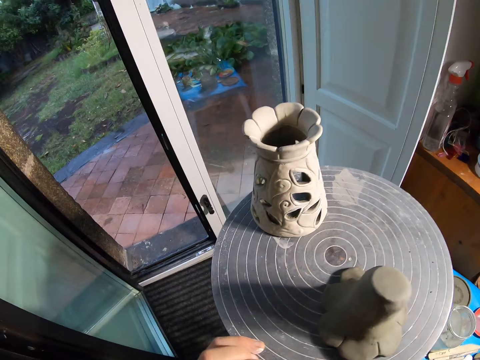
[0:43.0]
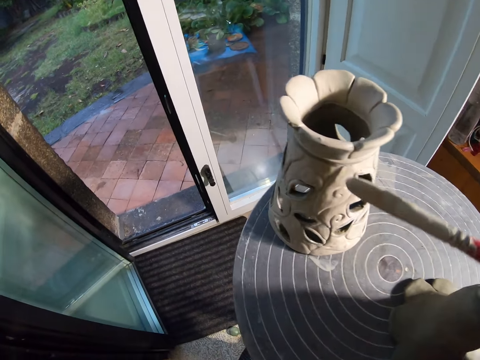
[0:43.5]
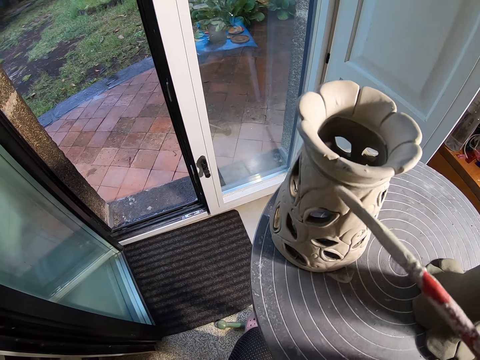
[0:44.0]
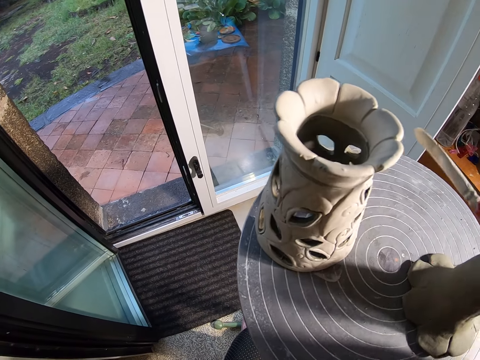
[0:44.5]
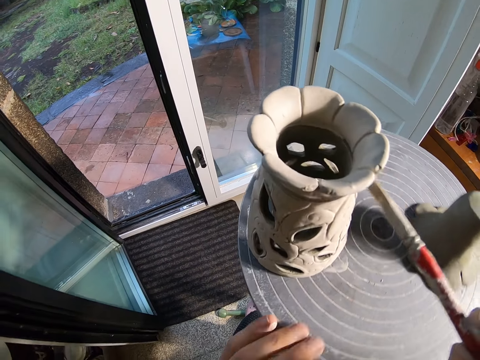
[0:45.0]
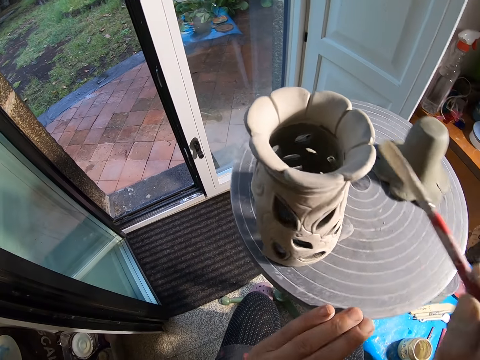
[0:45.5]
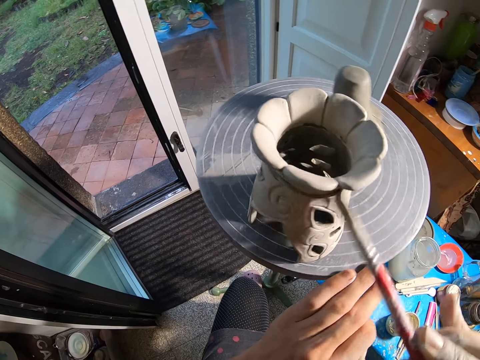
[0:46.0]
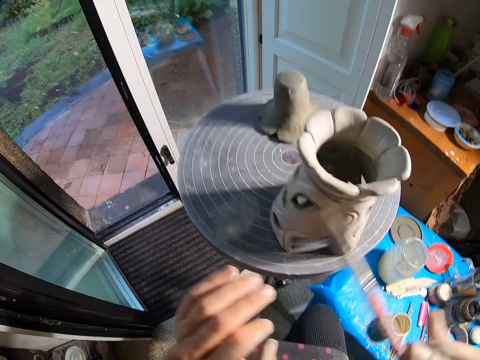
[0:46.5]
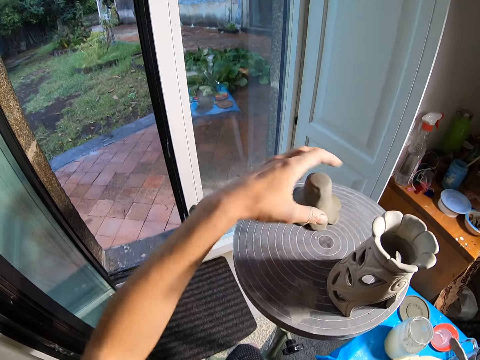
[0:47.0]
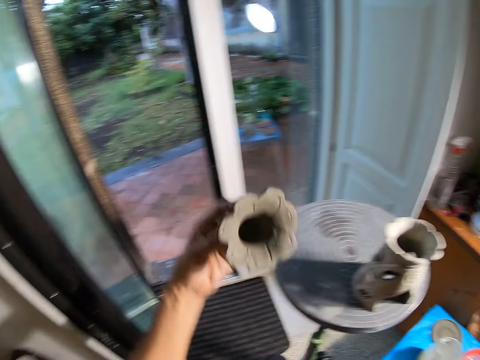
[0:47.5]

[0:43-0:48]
The camera wearer turns the turntable with her left hand. She paints the vase on the turntable with the paintbrush in her right hand. She turns the turntable with her left hand. She picks up the vase on the turntable with her left hand.

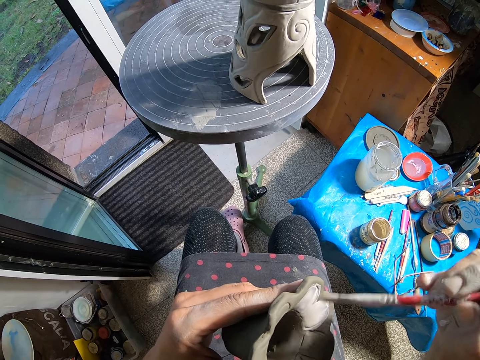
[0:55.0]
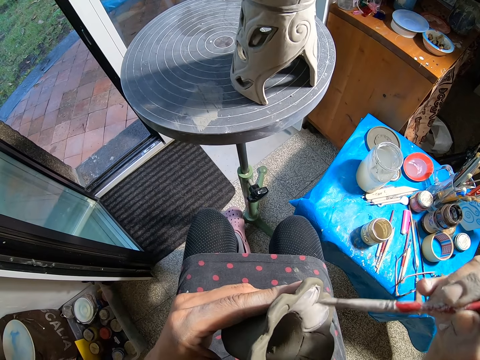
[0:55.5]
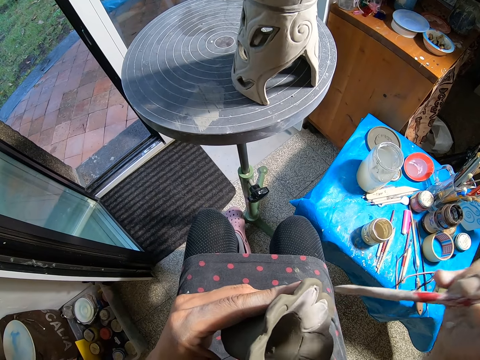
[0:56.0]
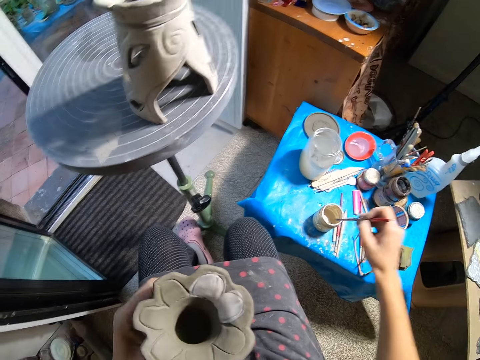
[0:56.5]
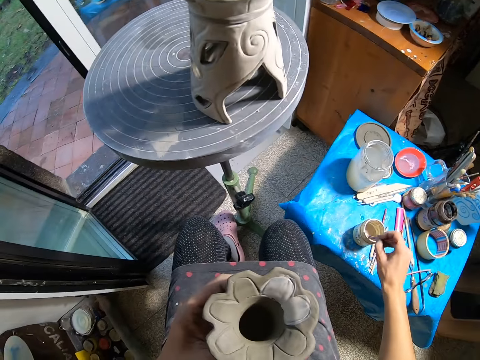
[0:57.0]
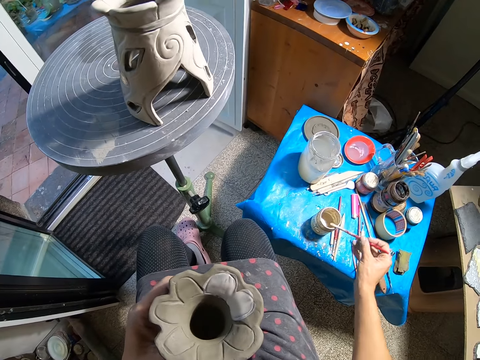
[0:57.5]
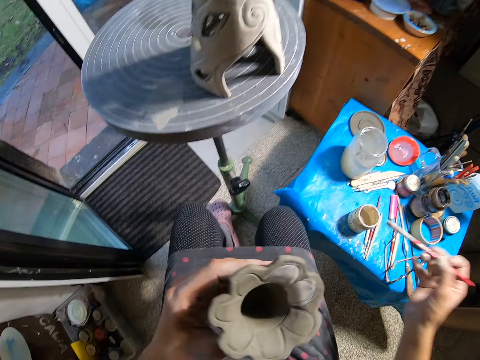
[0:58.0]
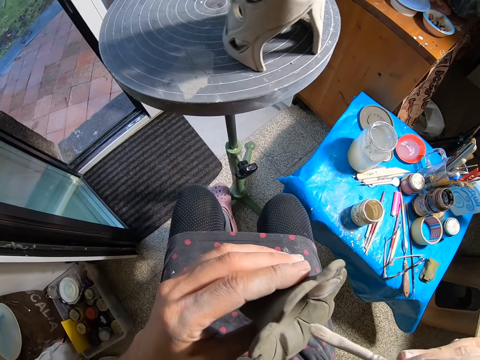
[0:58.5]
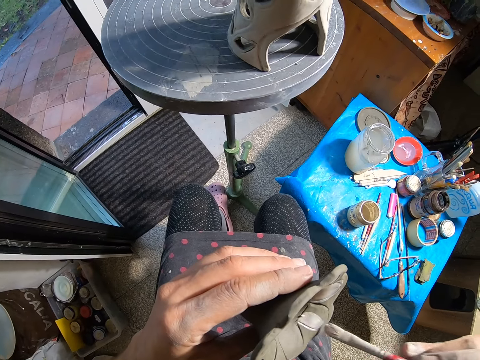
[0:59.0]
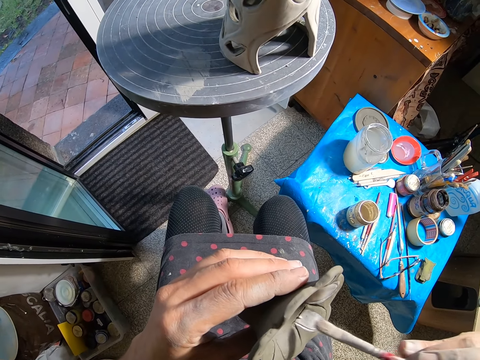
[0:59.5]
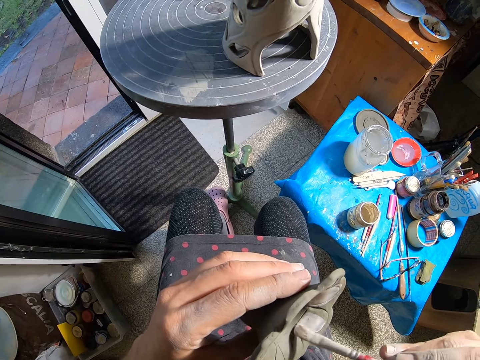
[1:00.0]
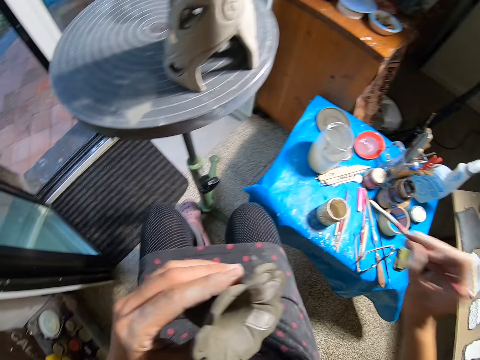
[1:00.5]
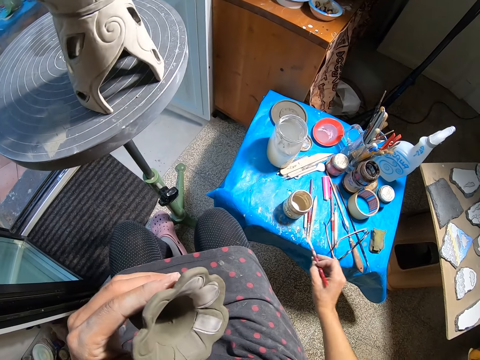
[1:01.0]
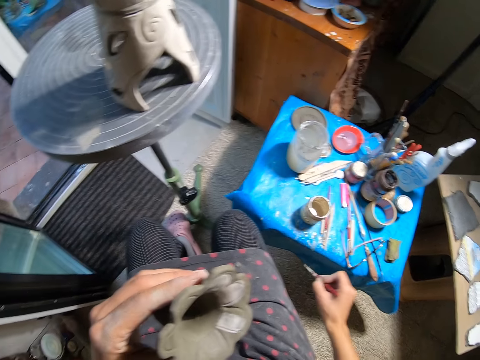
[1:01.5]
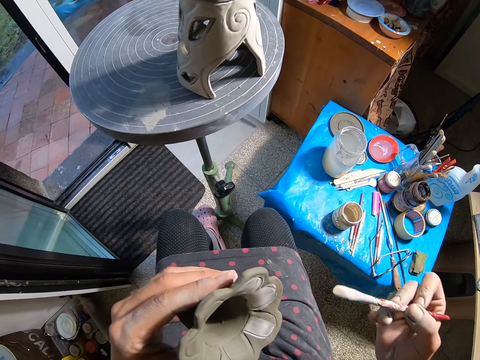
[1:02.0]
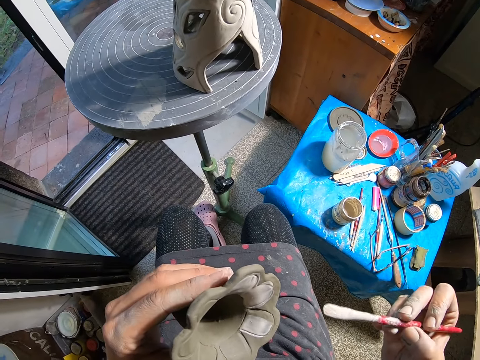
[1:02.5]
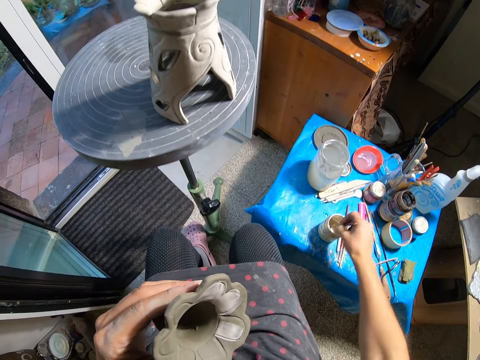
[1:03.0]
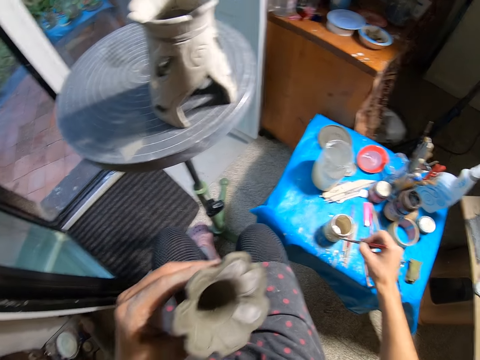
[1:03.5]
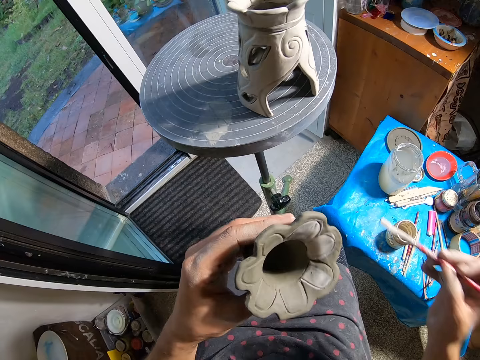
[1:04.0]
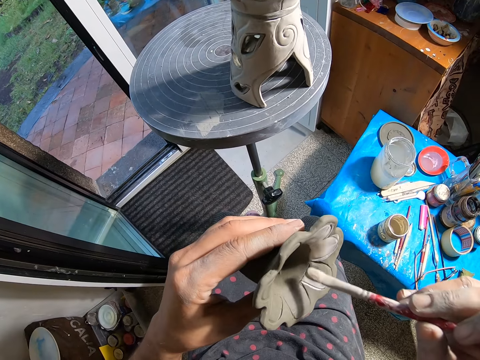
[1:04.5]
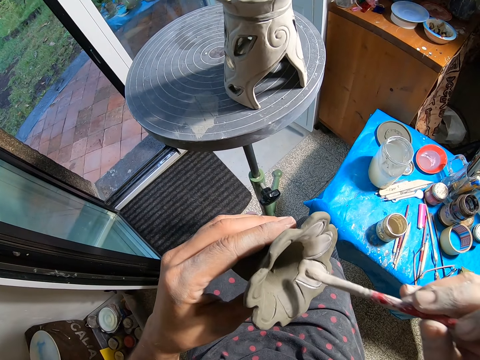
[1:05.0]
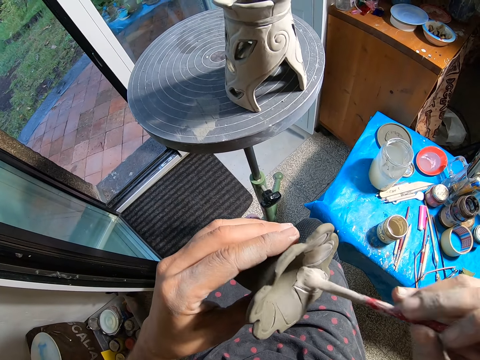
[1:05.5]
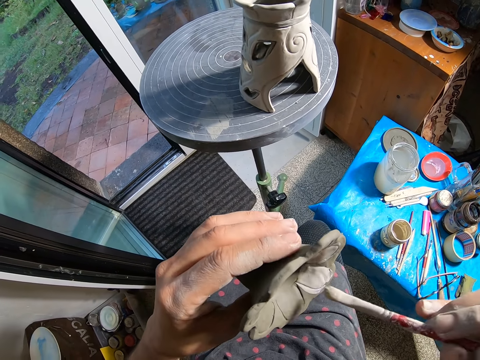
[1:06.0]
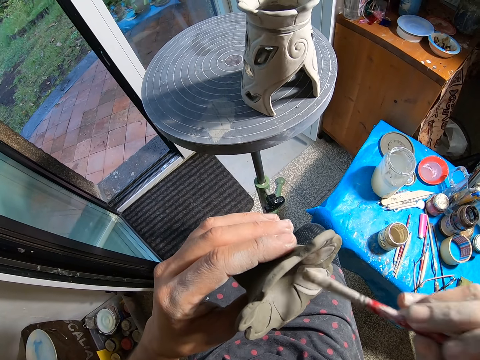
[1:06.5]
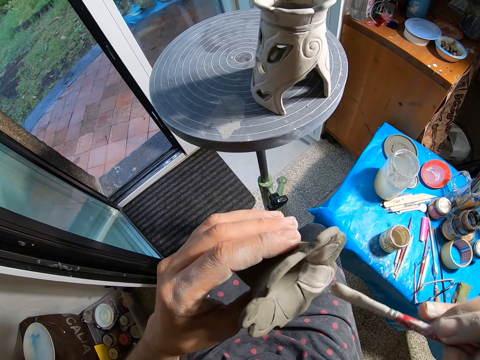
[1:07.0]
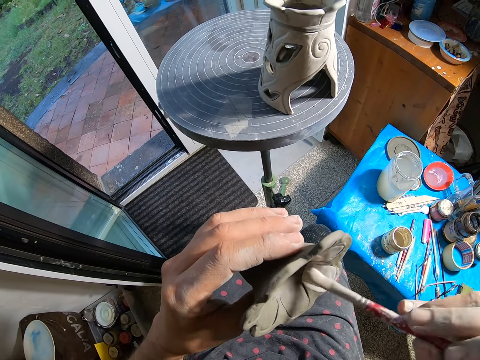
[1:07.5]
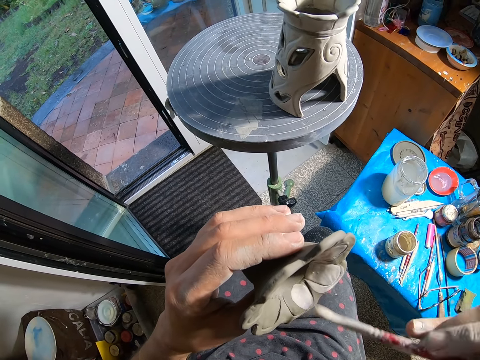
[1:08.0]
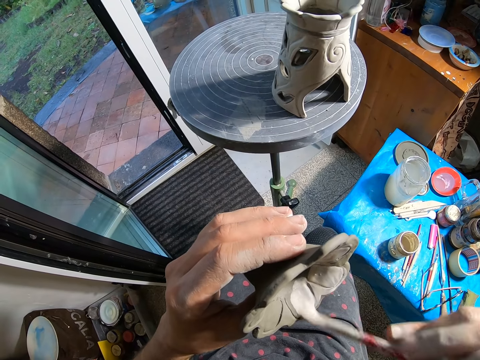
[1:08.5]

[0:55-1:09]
The camera wearer dips the paintbrush in the acrylic color in the container on the table with her right hand. She paints the vase in her left hand with the paintbrush in her right hand. She wipes the paintbrush bristle on a tablecloth with her right hand. She dips the paintbrush in the acrylic color in the container on the table with her right hand. She paints the vase in her left hand with the paintbrush in her right hand.

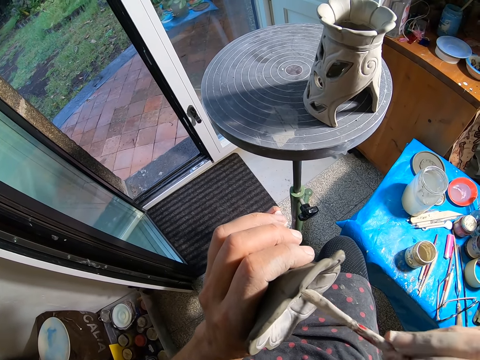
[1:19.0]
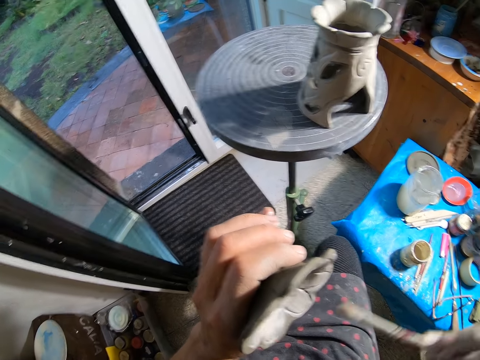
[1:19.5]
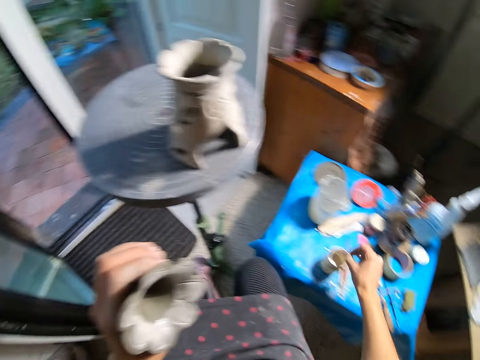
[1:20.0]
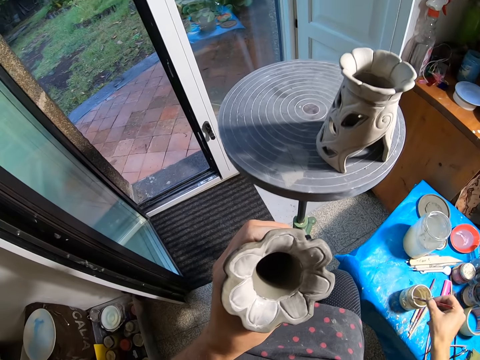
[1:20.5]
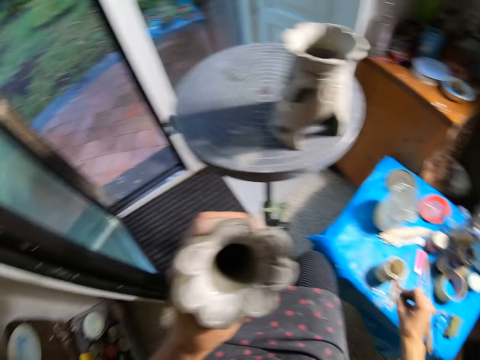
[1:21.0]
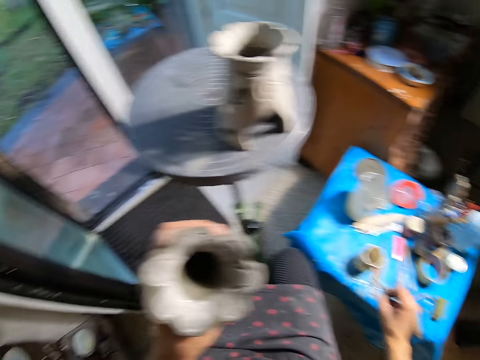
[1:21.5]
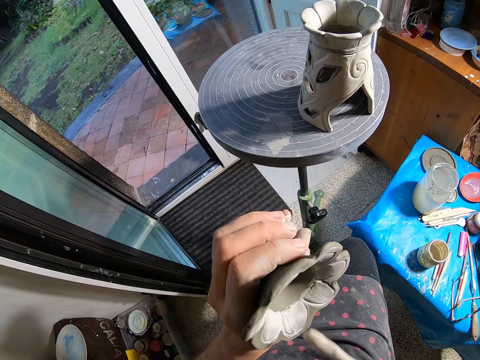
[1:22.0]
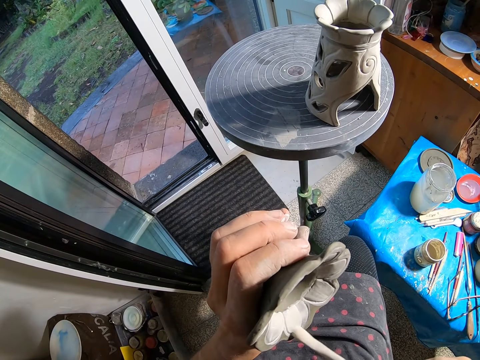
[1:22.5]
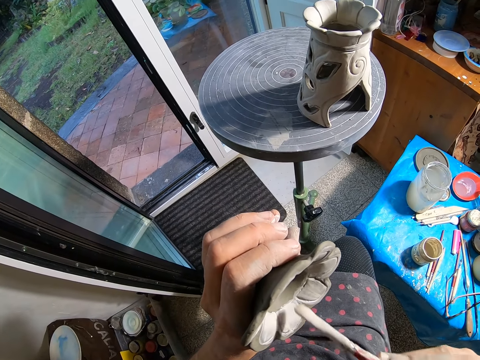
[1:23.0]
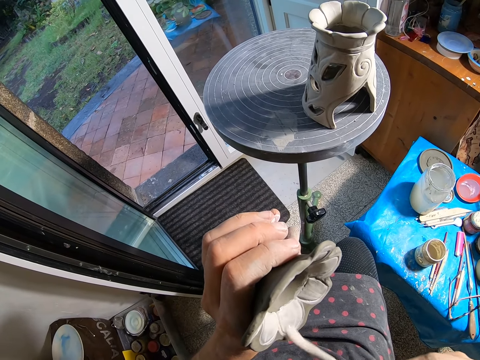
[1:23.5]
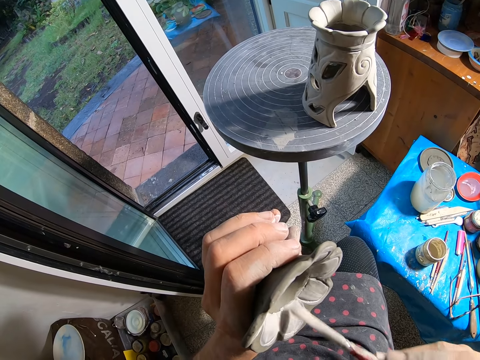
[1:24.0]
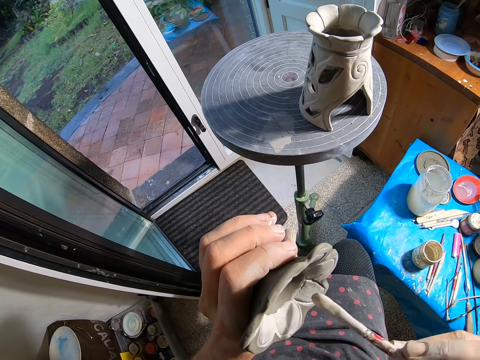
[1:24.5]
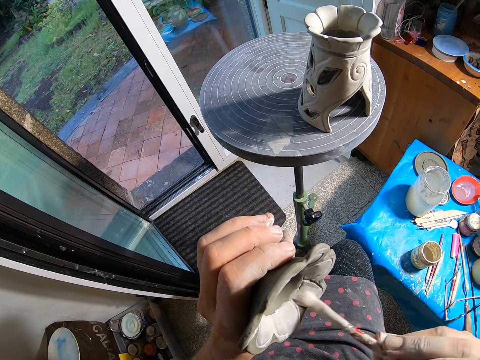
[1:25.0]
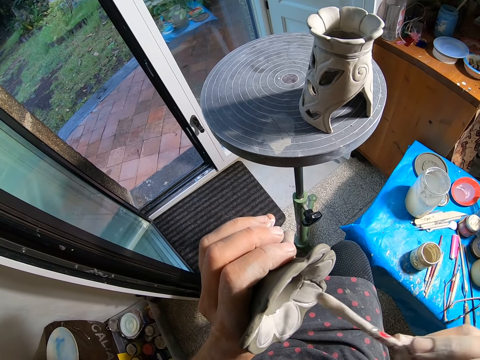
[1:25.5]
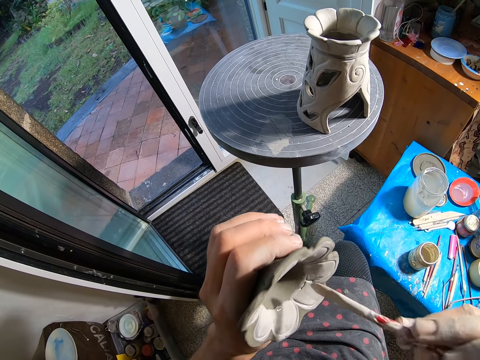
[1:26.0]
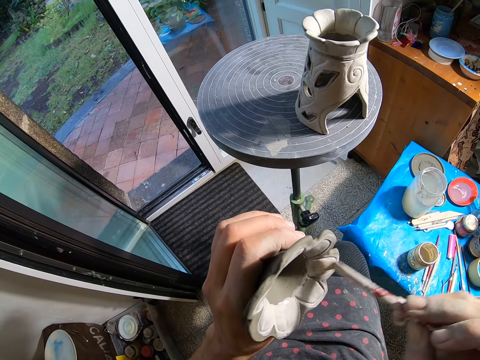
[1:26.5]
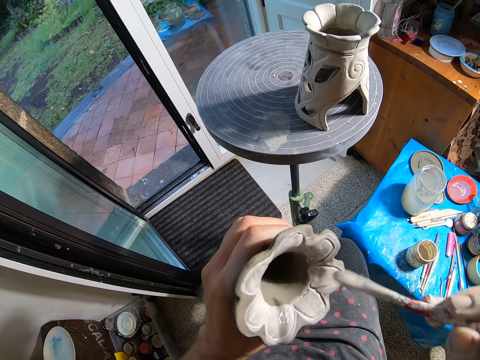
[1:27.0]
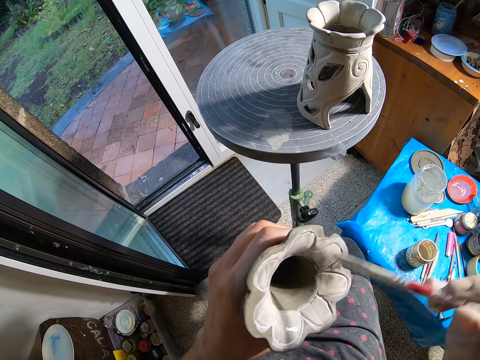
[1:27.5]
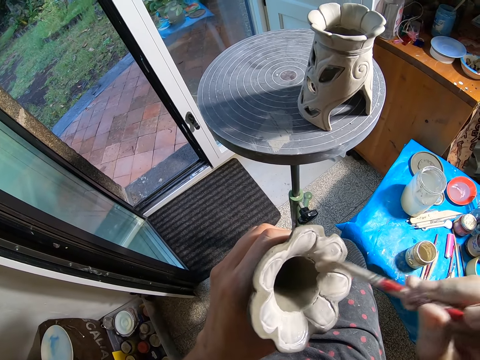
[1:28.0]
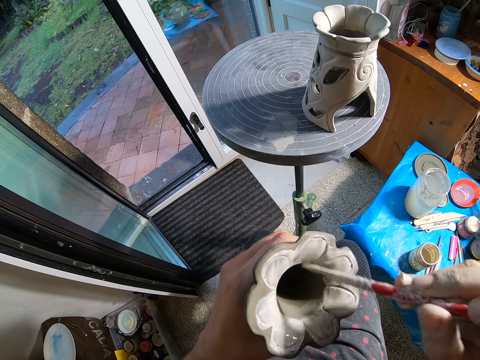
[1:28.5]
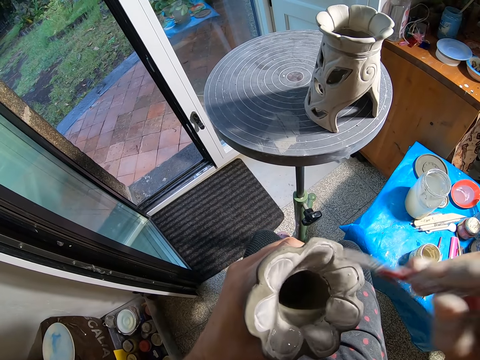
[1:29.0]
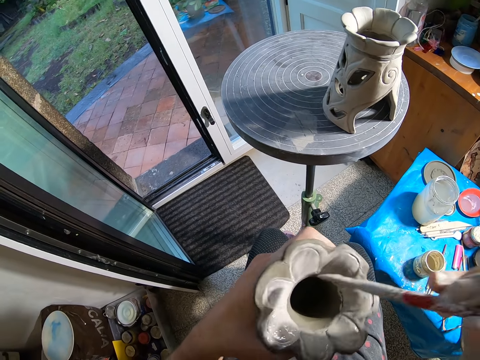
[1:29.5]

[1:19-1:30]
The camera wearer dips the paintbrush in the acrylic color in the container on the table with her right hand. She paints the vase in her left hand with the paintbrush in her right hand.
